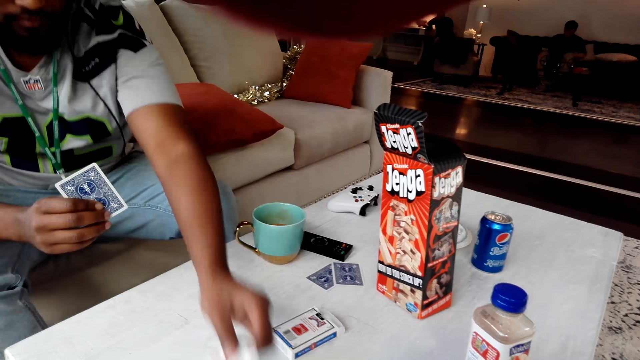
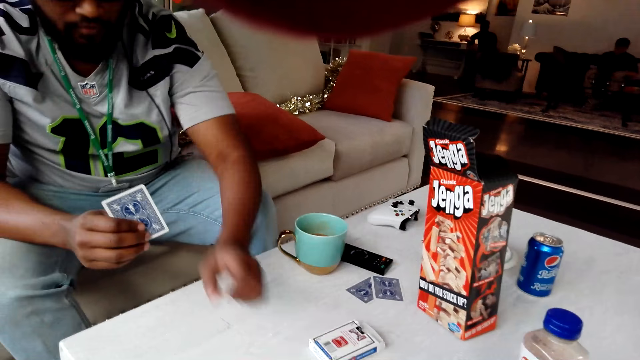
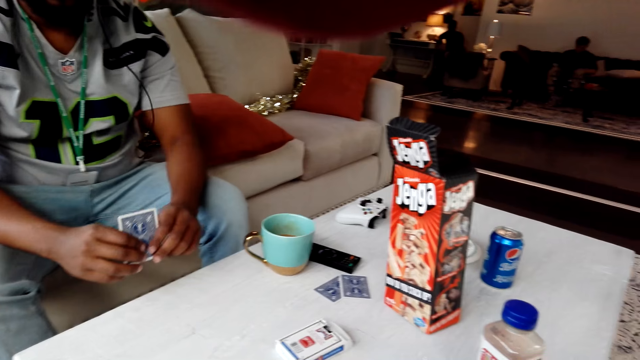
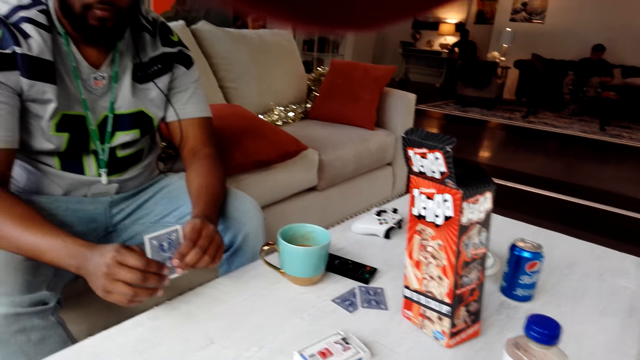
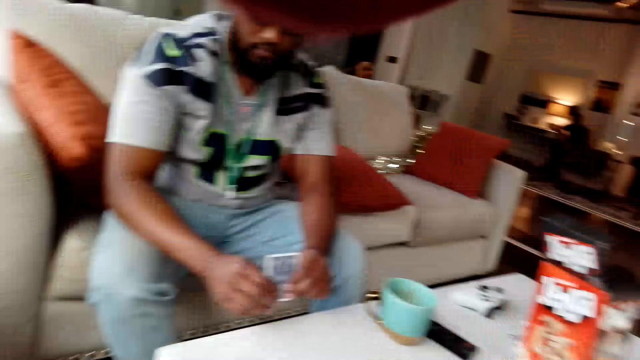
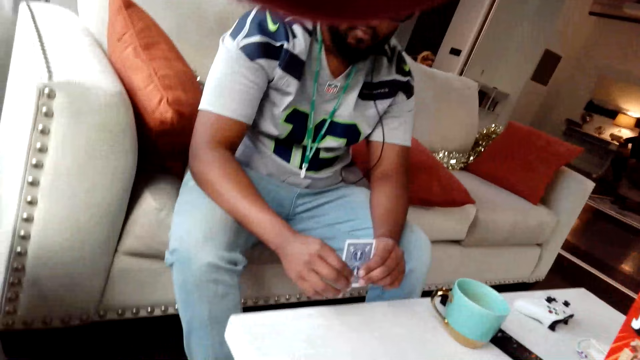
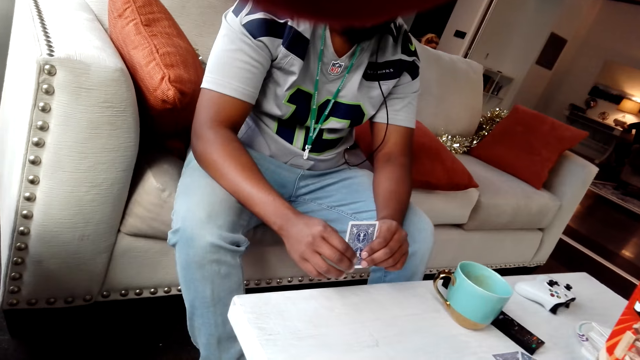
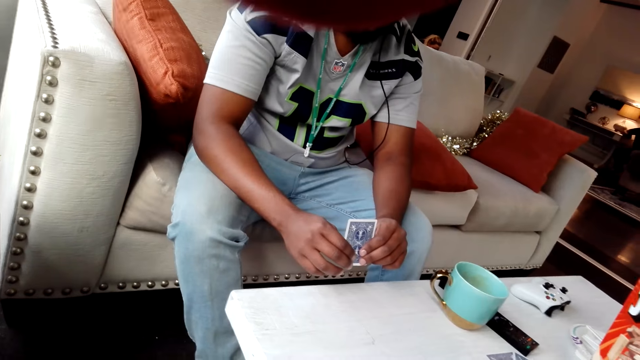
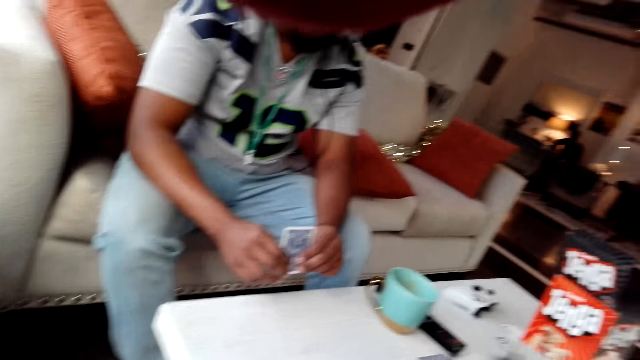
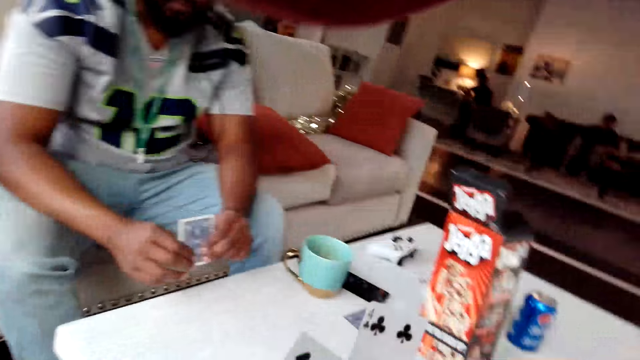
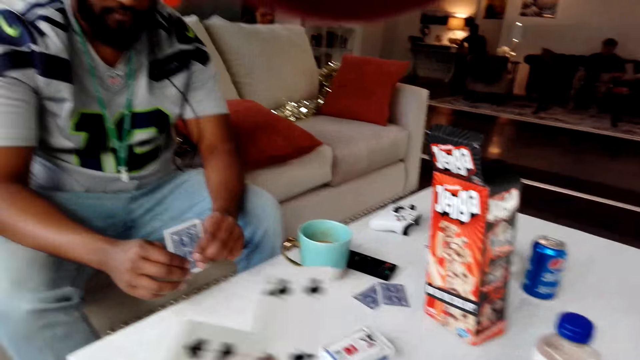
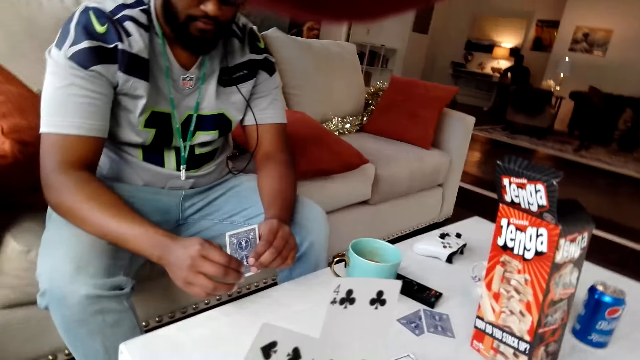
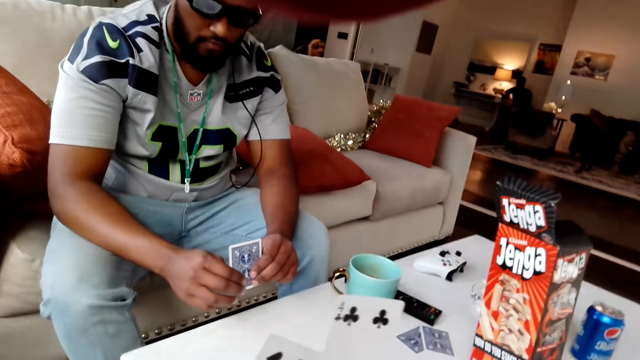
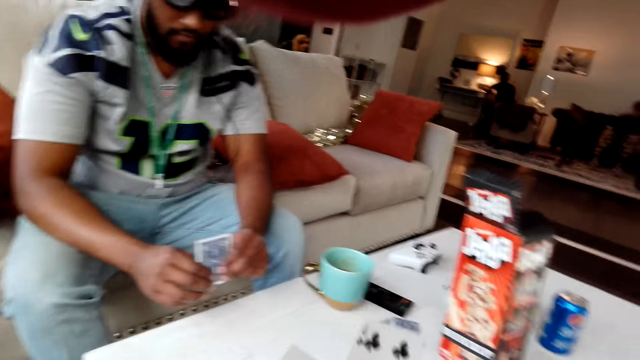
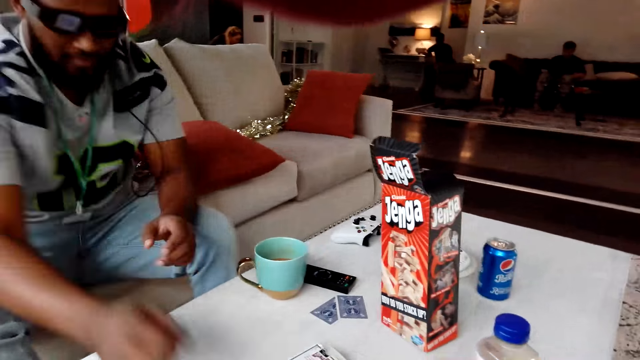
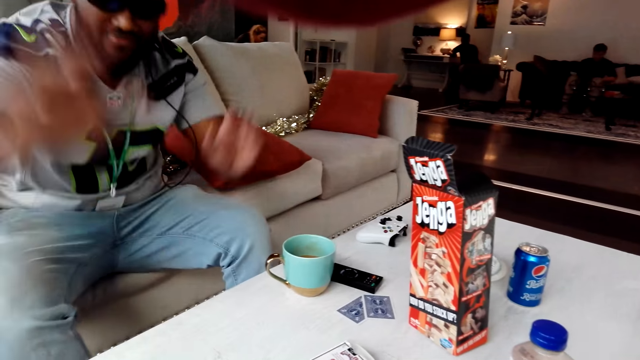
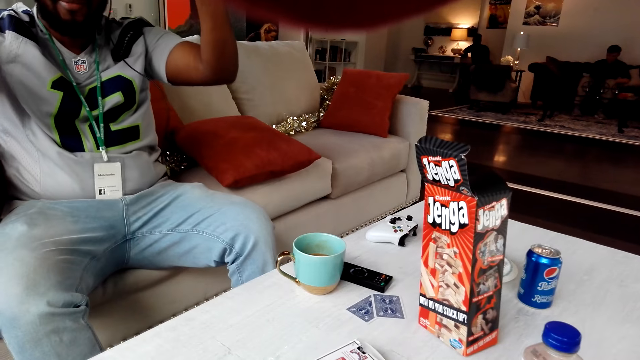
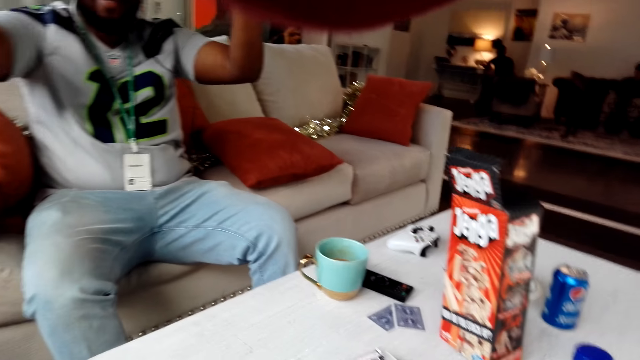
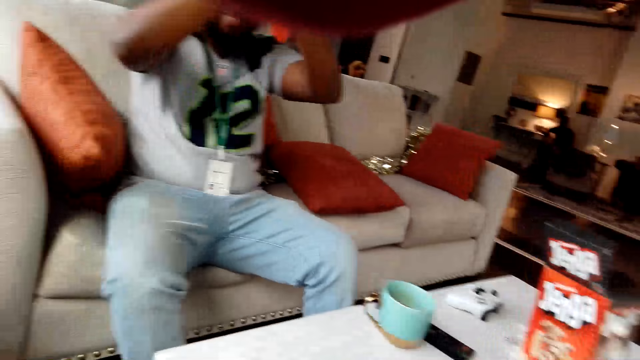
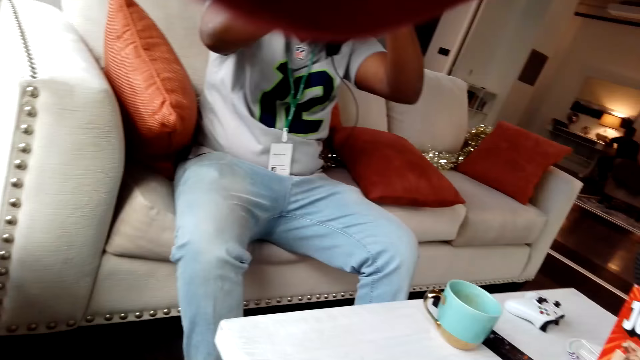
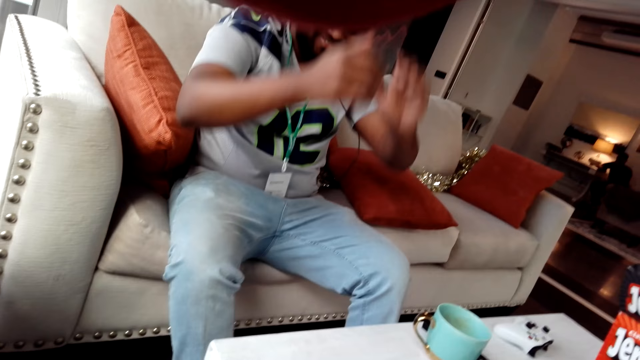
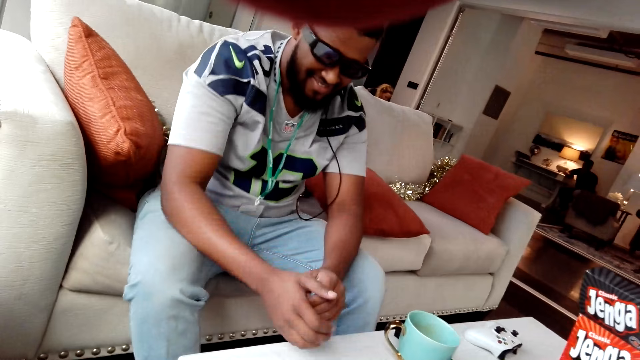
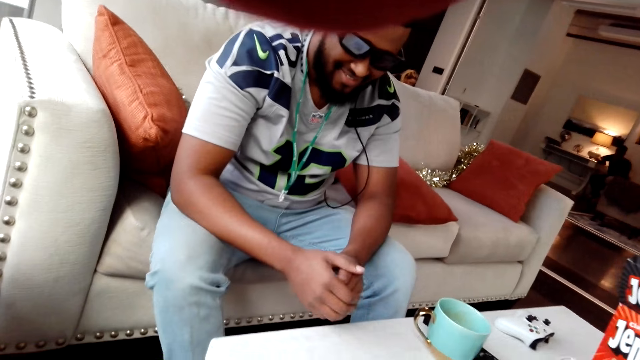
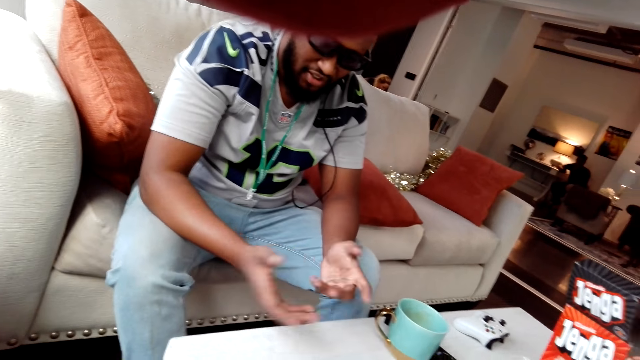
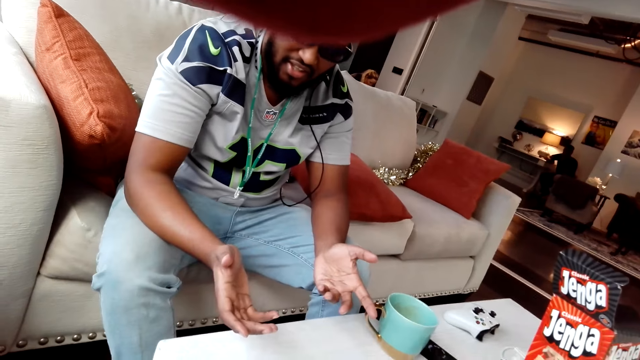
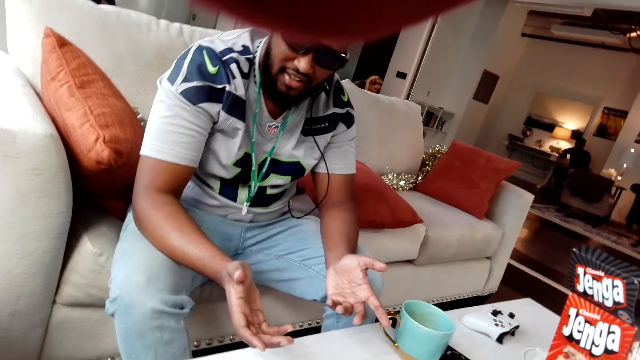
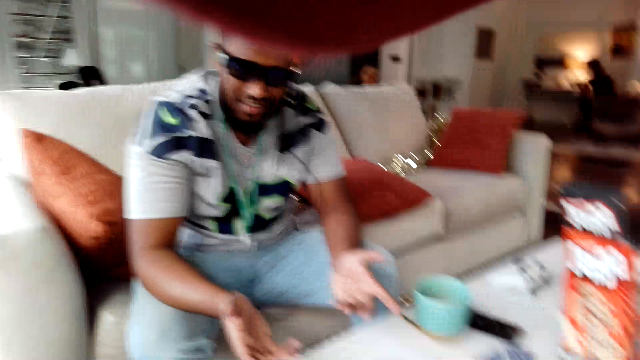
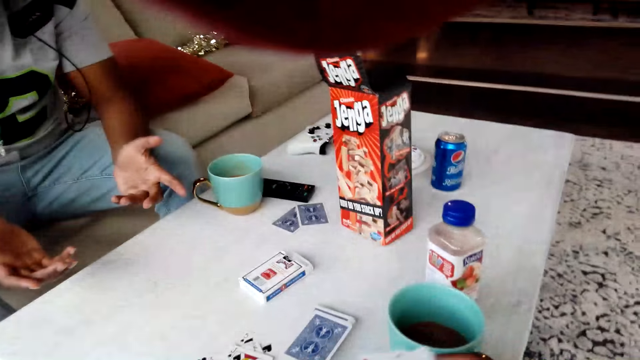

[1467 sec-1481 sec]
A man places the playing cards on the table. The camera wearer talks to the man. They lift cards and drop cards. The man lifts his hands. The camera wearer talks to the man.

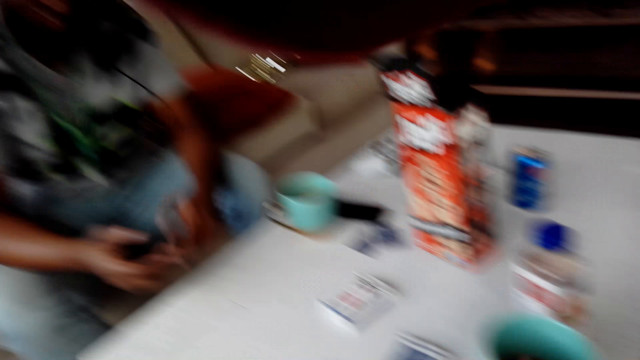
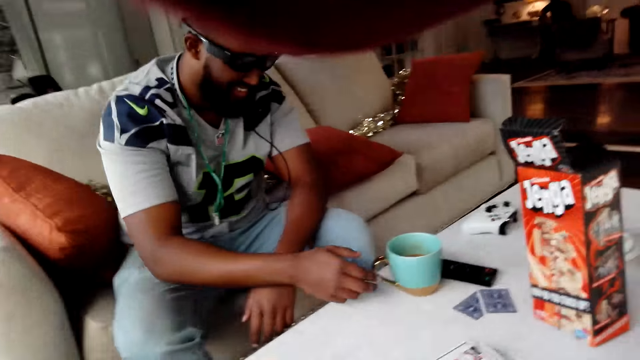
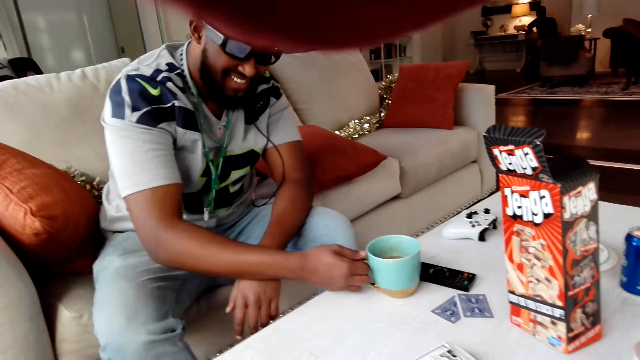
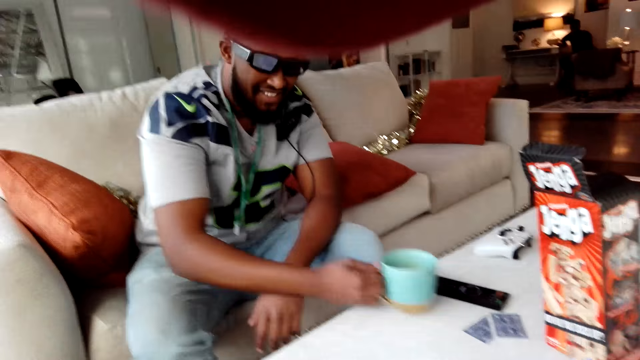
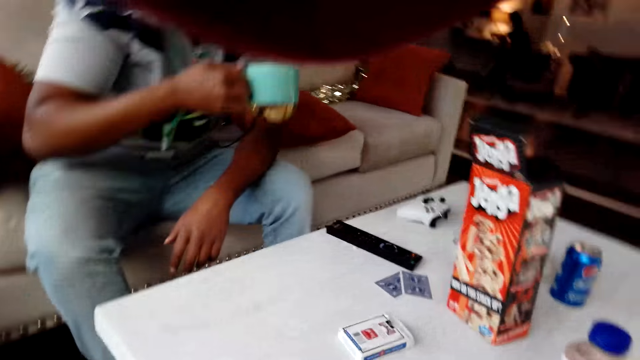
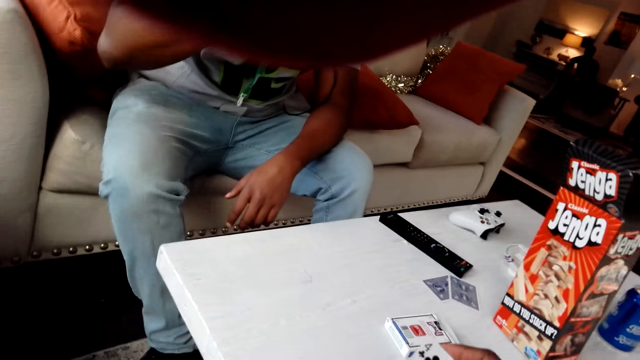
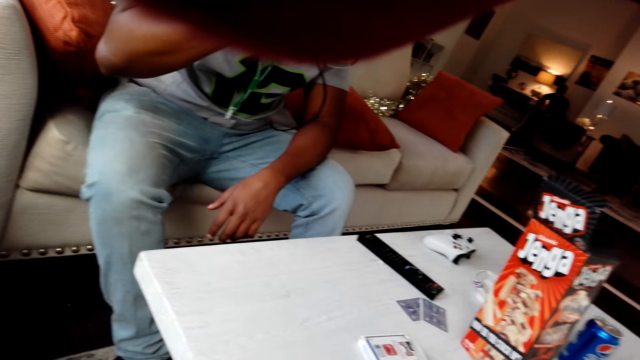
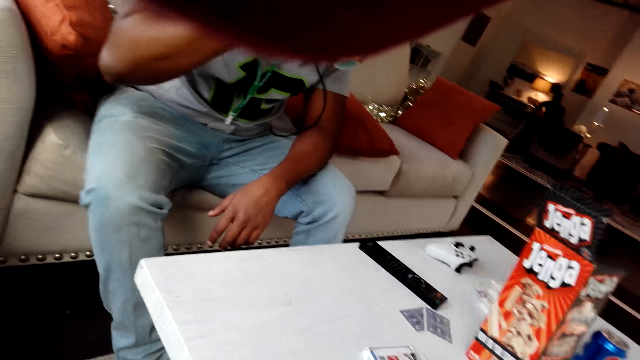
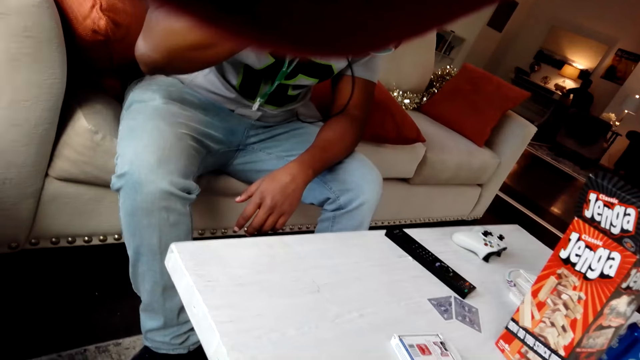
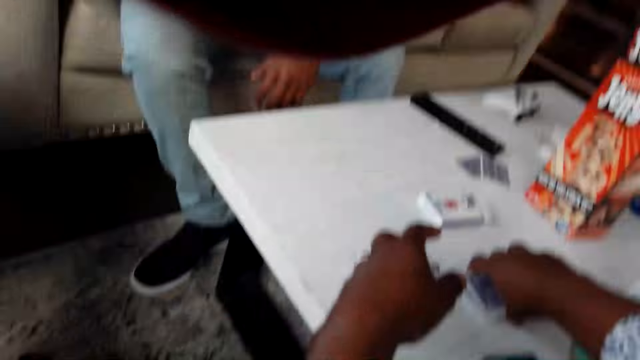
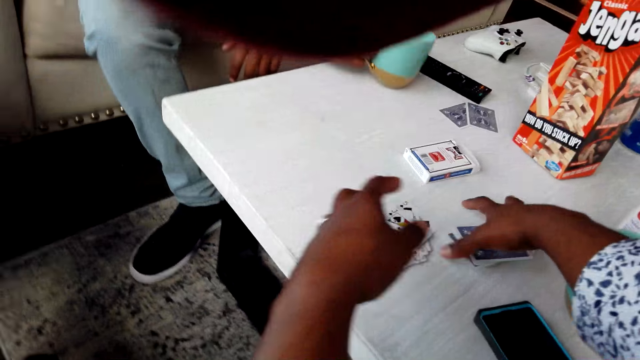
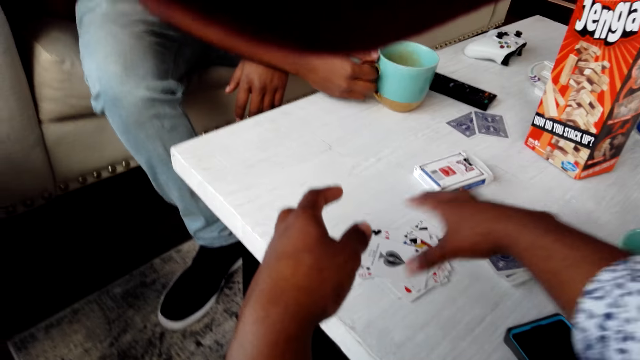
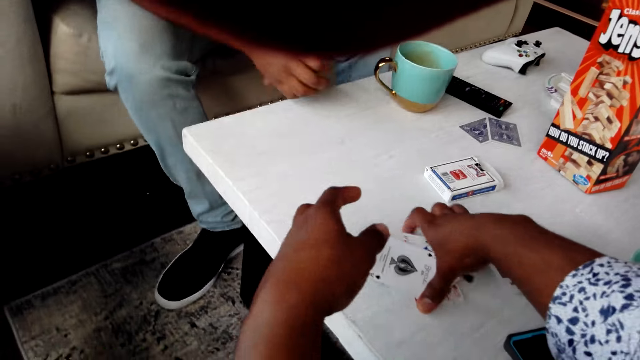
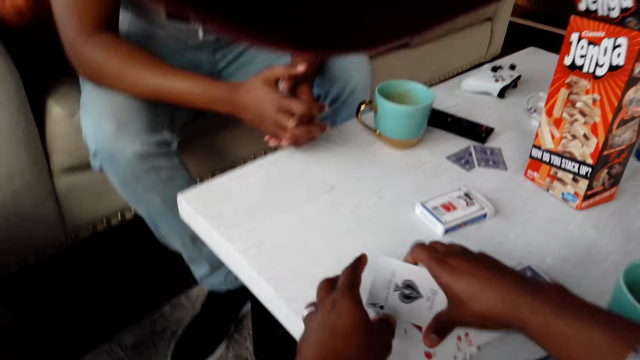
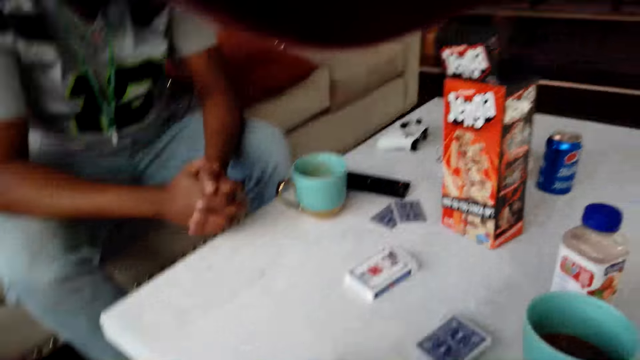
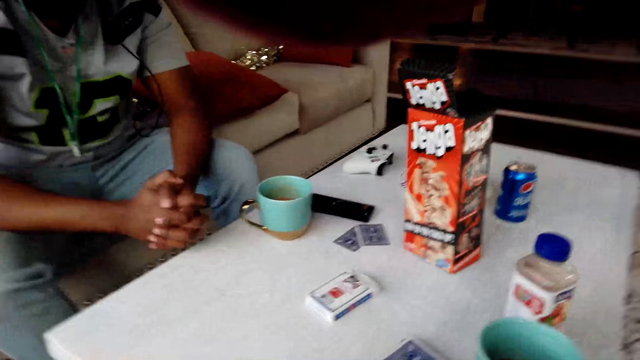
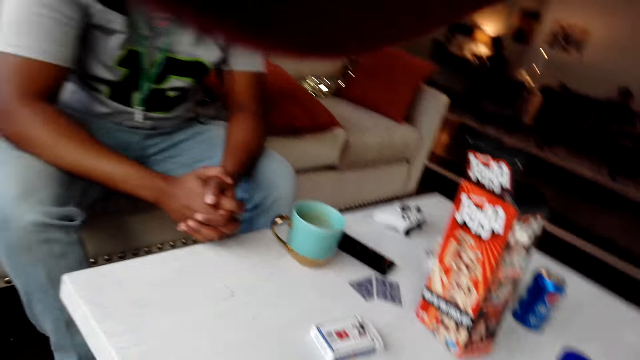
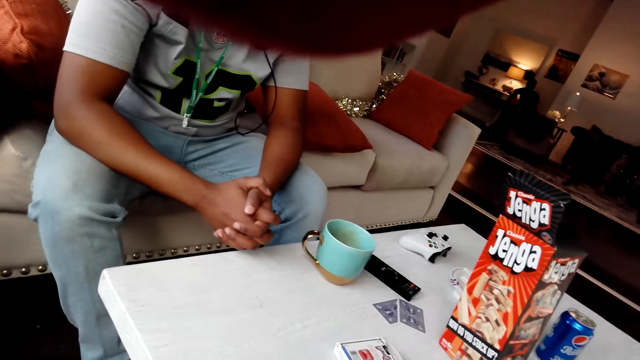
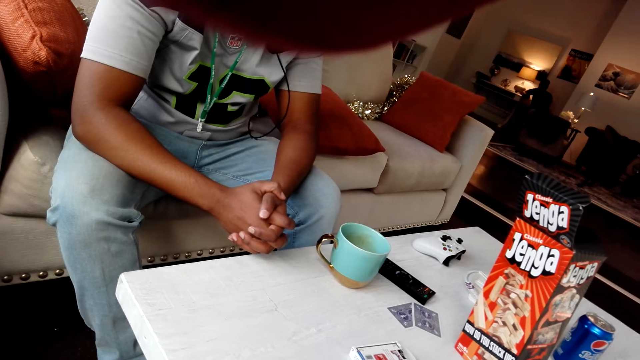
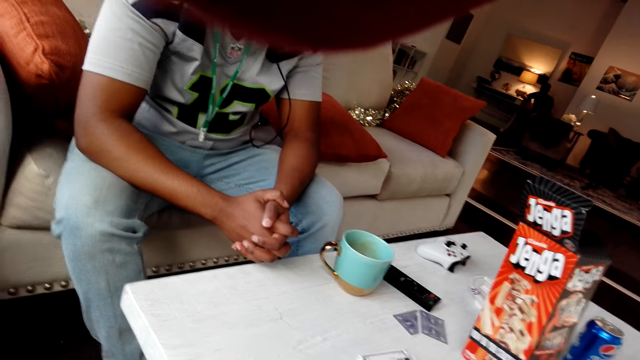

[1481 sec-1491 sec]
A man picks a cup from the table. The man drinks from the cup and places the cup on the table. The camera wearer picks the playing cards on the table.
